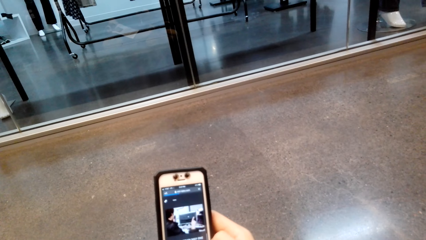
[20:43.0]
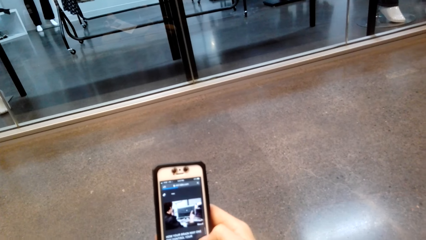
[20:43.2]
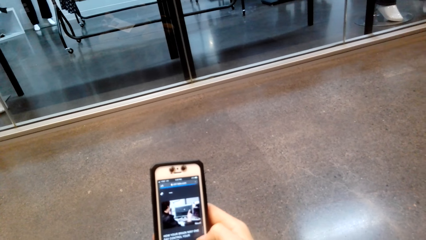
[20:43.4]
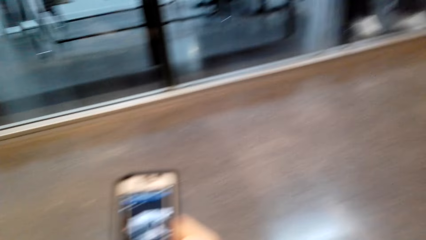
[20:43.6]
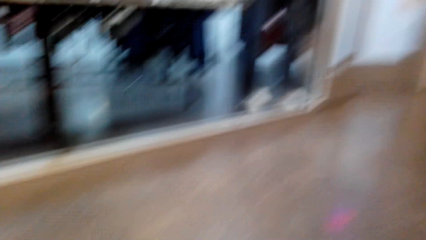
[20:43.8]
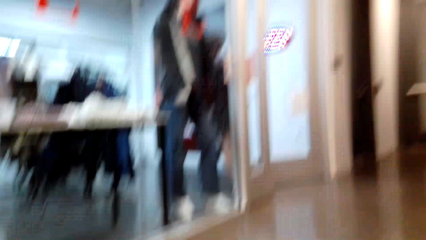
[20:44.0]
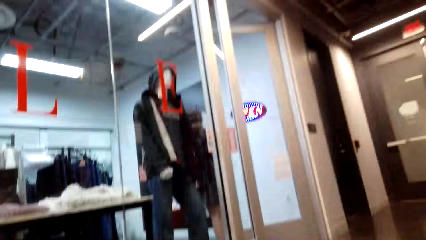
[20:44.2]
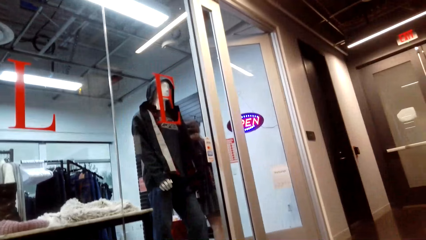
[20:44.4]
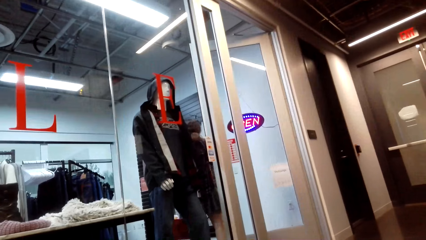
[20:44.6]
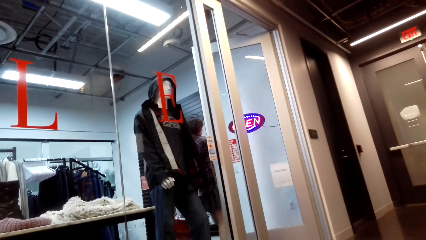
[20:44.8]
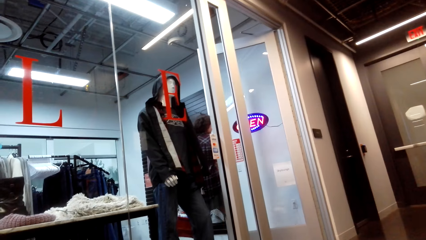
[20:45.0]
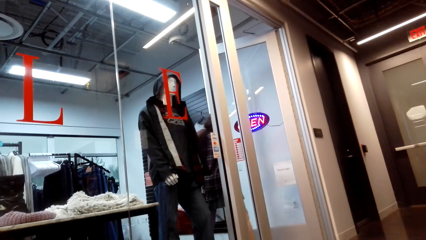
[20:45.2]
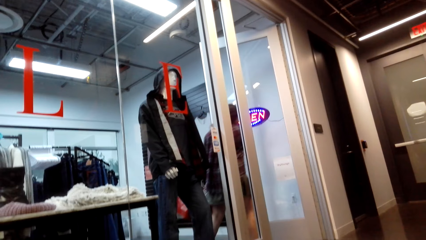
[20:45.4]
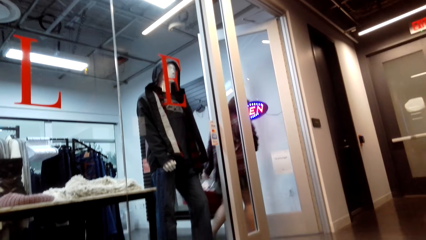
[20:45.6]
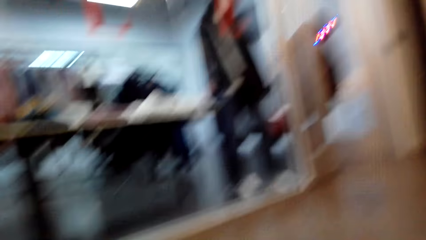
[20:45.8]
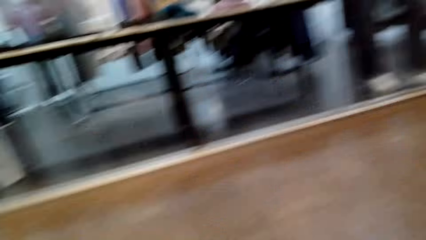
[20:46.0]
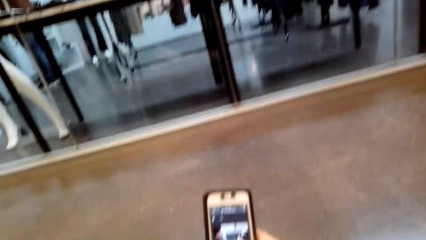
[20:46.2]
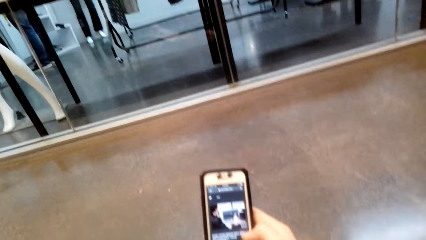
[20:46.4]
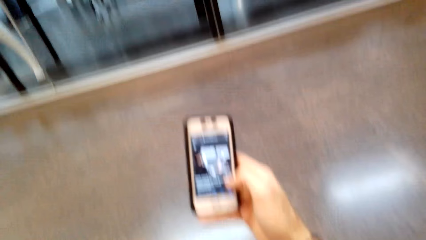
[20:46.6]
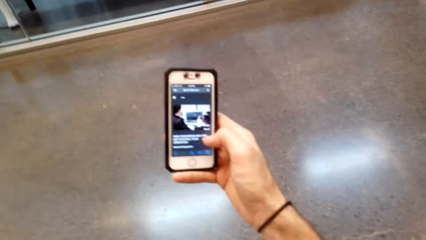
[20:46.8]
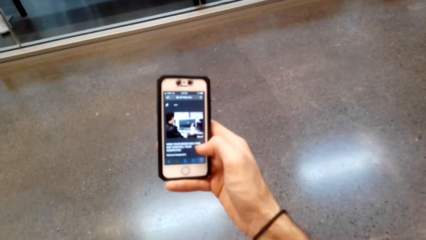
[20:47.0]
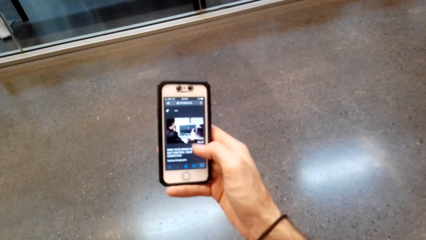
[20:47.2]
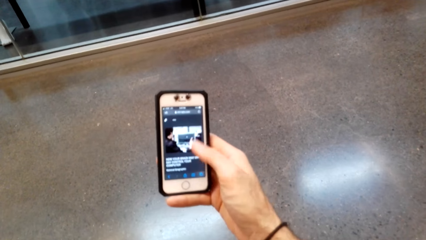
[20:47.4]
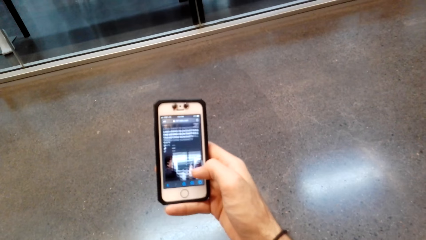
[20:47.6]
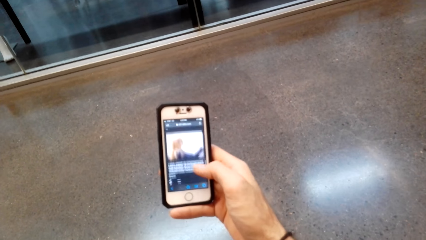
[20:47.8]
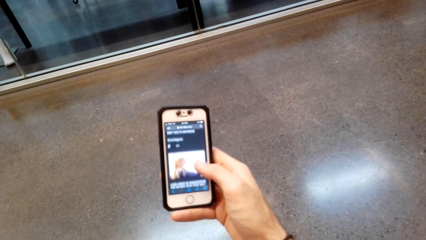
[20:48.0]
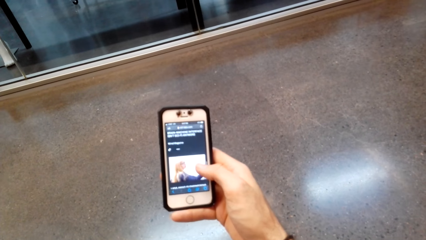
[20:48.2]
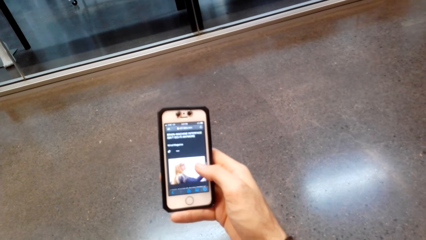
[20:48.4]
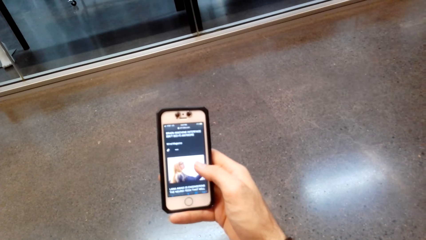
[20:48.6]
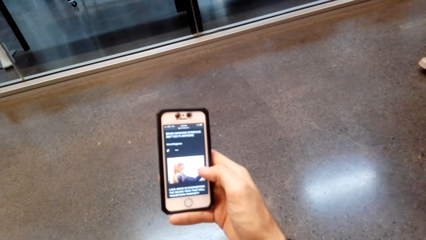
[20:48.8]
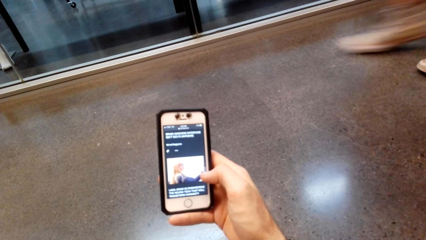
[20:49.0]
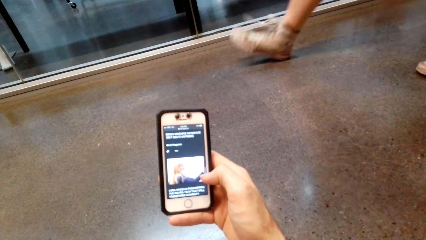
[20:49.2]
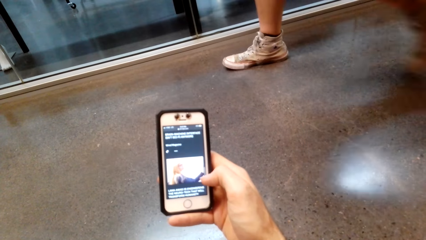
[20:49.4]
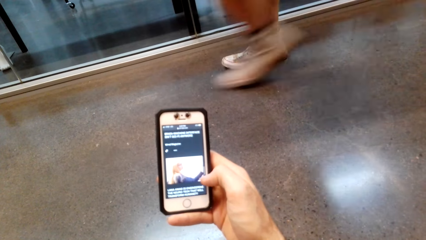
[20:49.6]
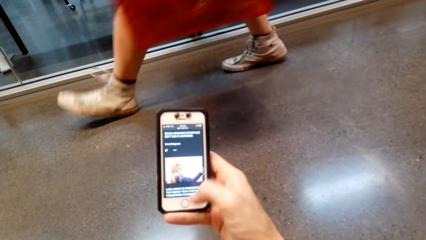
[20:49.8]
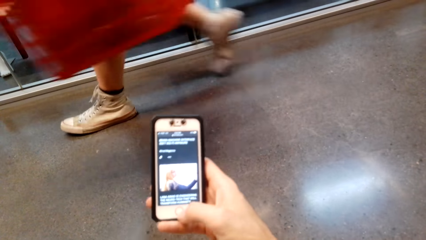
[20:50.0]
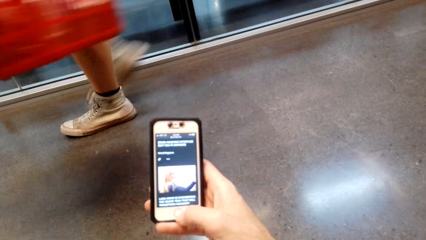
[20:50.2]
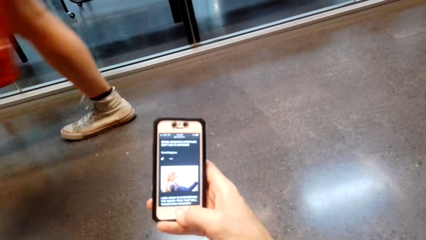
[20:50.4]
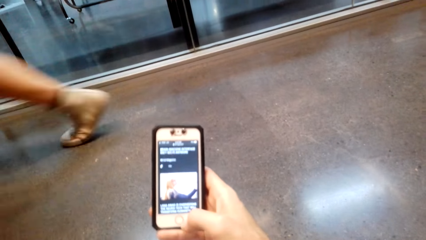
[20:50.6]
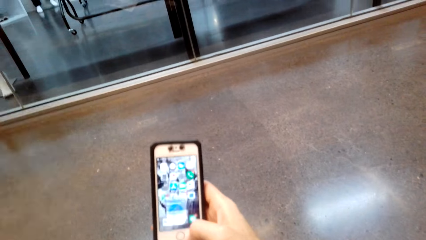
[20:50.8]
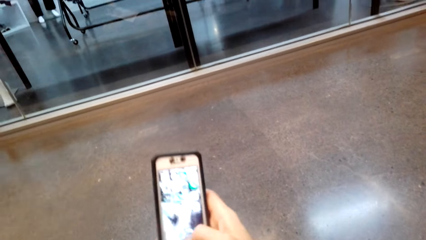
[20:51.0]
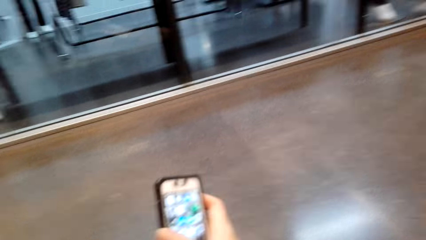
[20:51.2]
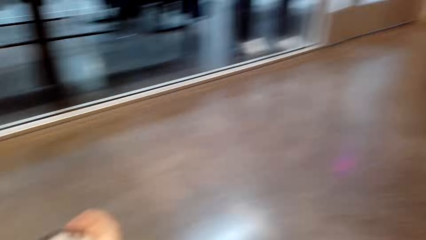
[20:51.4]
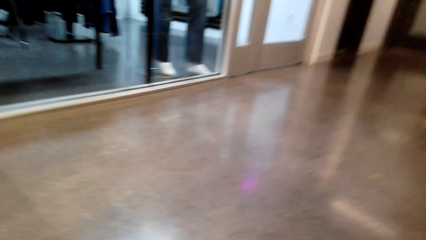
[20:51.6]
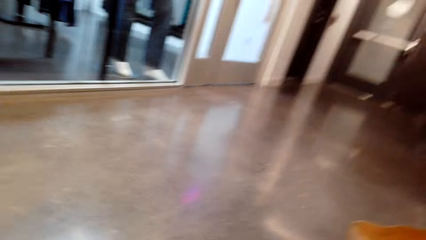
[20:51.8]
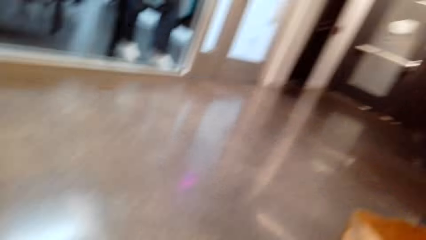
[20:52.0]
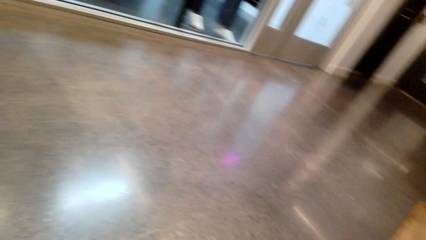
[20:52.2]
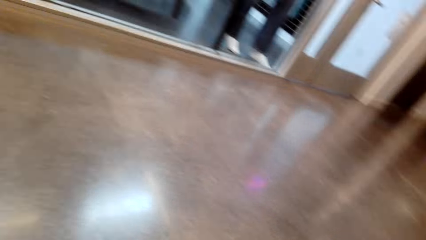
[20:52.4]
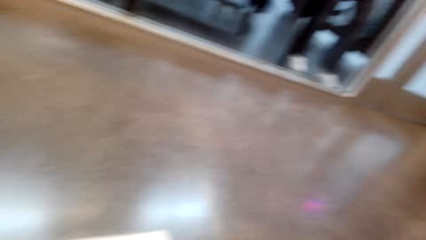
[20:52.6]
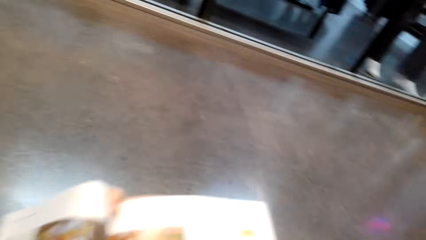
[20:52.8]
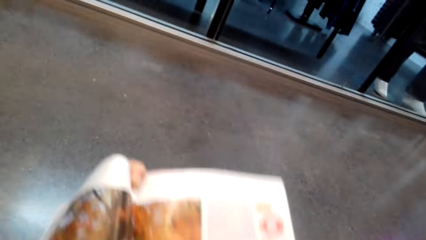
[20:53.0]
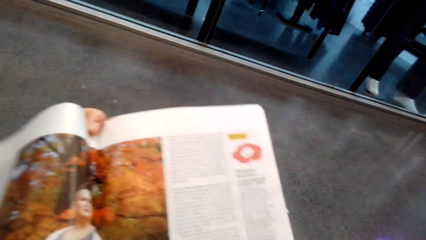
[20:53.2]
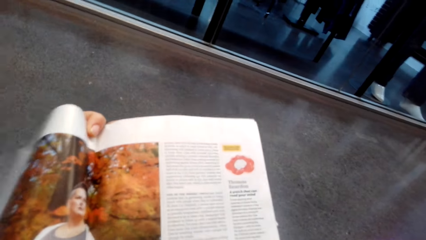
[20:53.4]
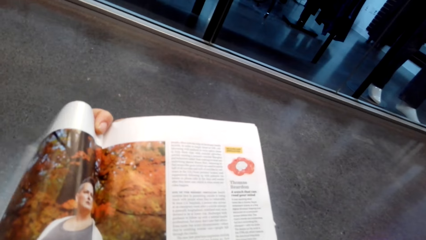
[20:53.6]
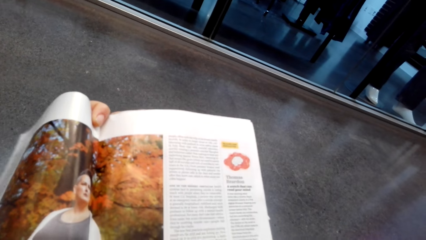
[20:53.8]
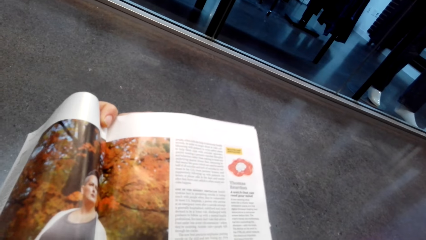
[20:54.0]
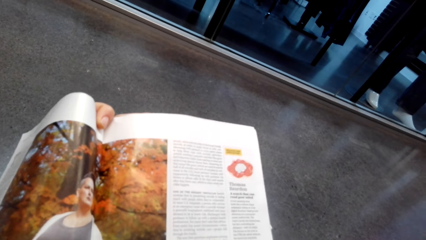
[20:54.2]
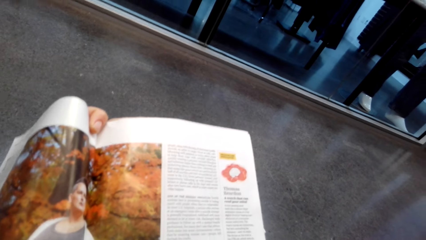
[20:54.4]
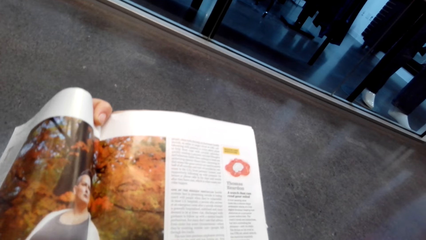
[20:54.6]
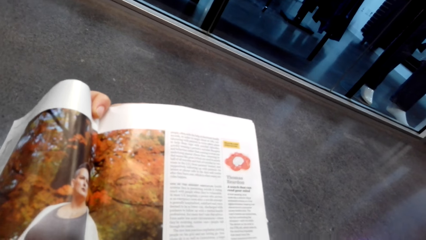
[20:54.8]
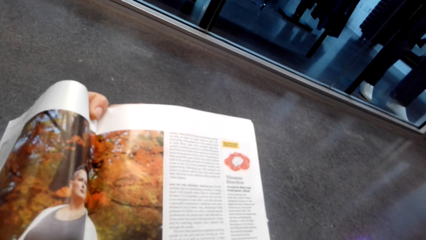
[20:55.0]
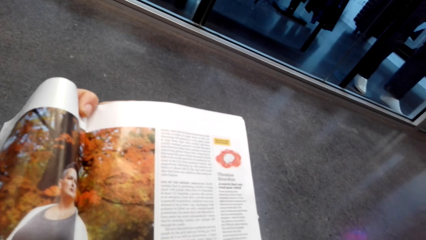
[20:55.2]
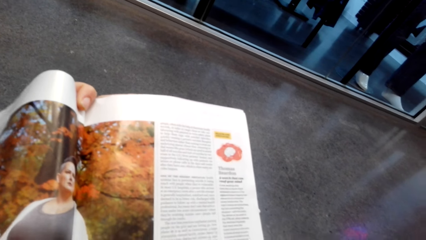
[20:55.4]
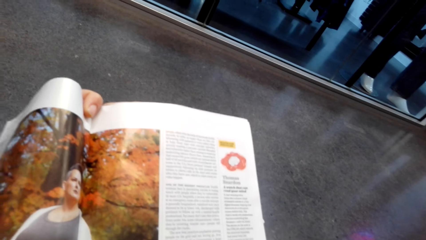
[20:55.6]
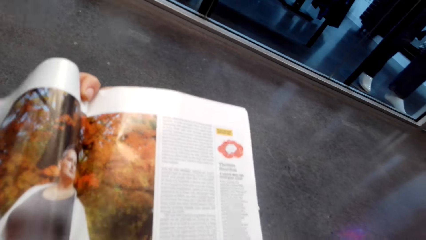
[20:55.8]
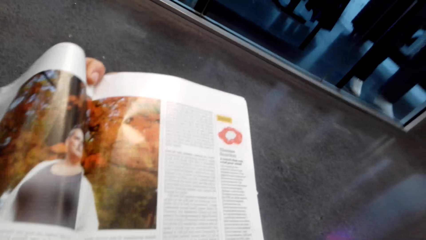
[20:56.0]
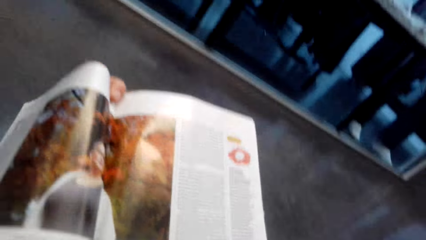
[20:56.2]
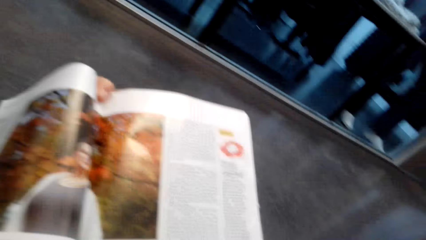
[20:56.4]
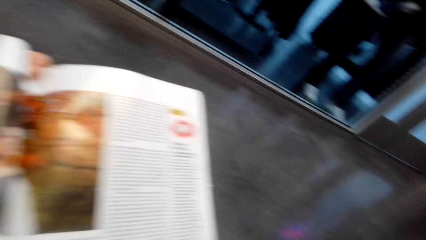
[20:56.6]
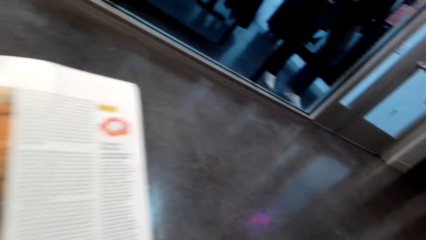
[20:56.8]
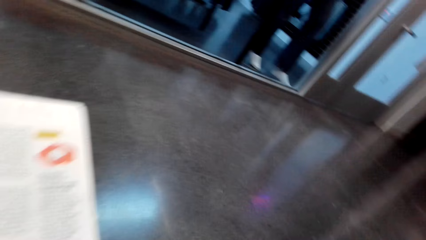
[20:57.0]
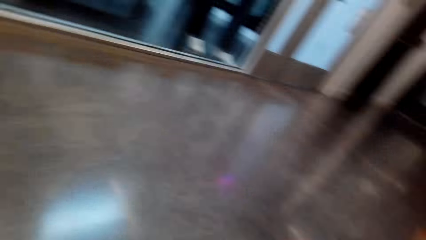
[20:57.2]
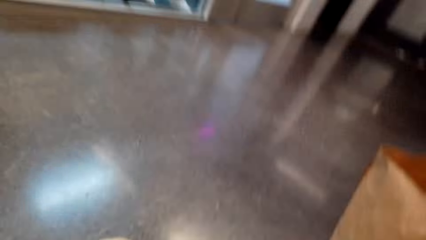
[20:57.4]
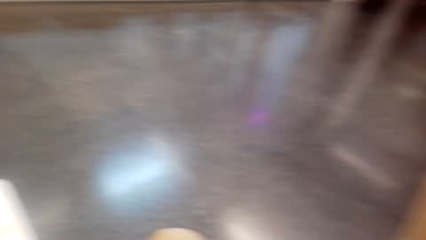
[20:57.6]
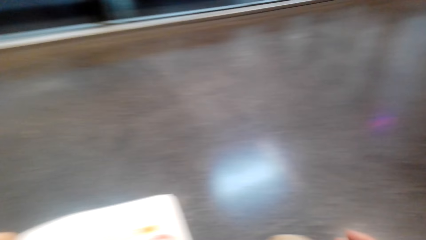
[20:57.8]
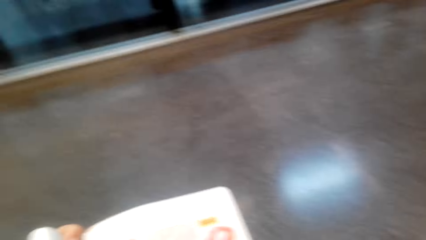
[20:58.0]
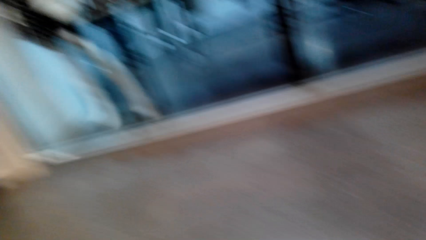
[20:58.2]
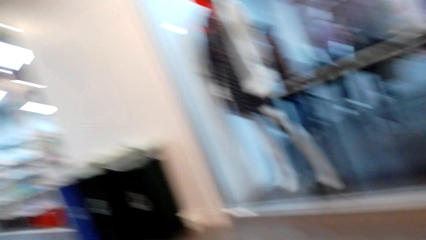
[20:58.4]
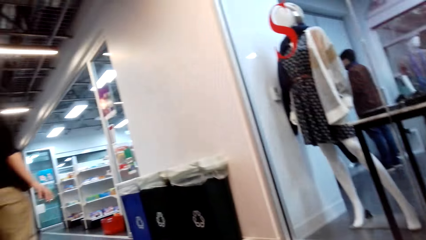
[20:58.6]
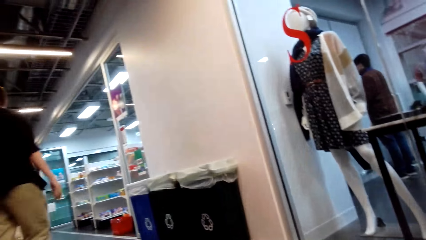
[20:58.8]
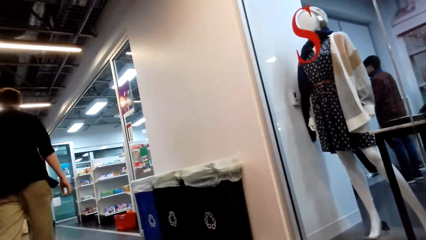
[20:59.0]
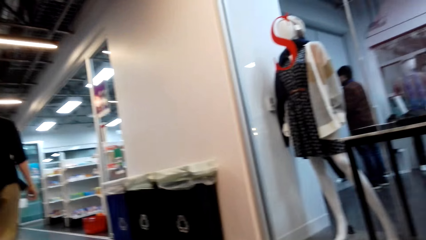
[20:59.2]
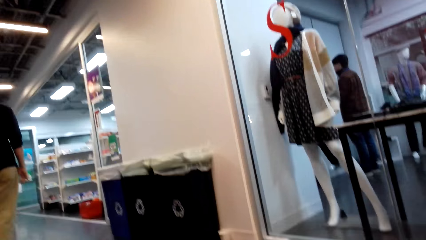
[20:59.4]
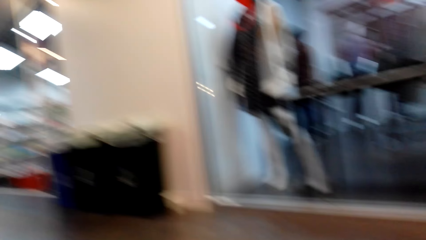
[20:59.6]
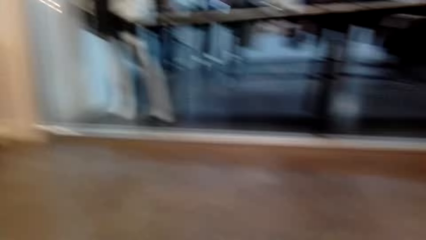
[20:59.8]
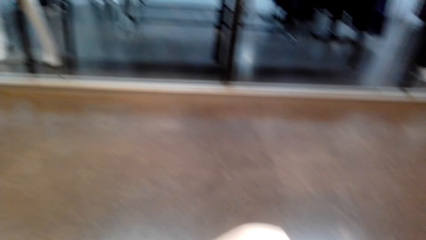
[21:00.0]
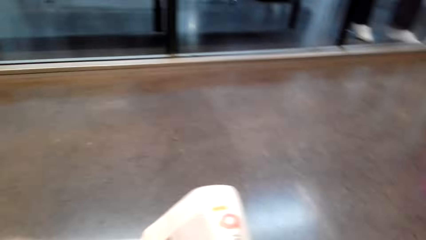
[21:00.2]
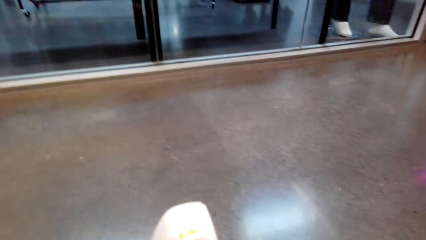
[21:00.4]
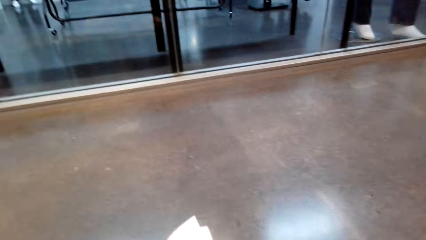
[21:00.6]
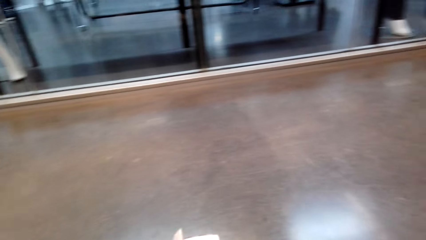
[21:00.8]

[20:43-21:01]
The camera wearer looks around. A person walks out the door. The camera wearer scrolls the phone. Another person walks past the camera wearer. The camera wearer puts the phone away. They read the book. They look aside.
